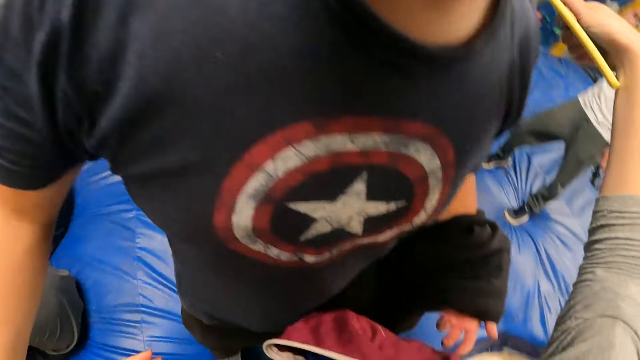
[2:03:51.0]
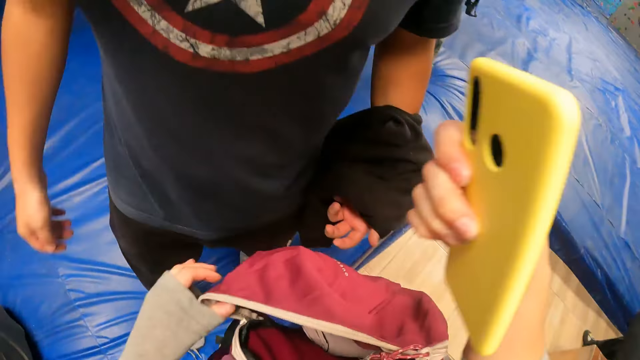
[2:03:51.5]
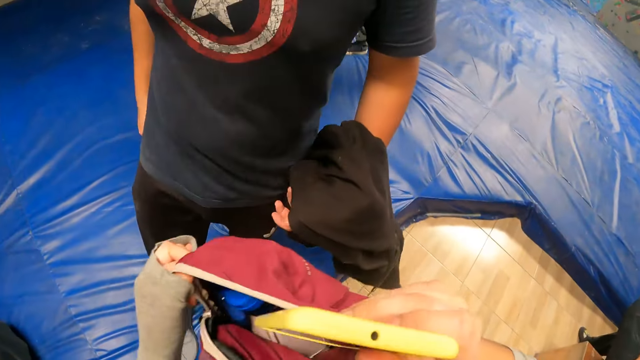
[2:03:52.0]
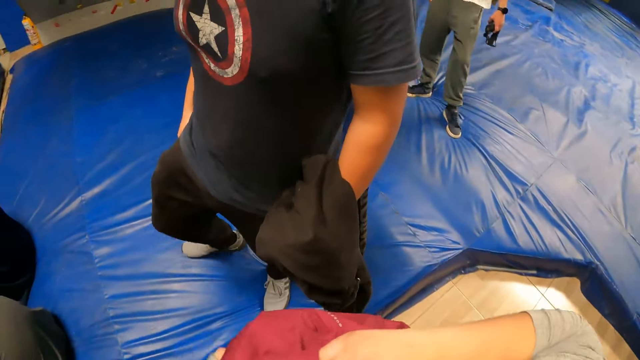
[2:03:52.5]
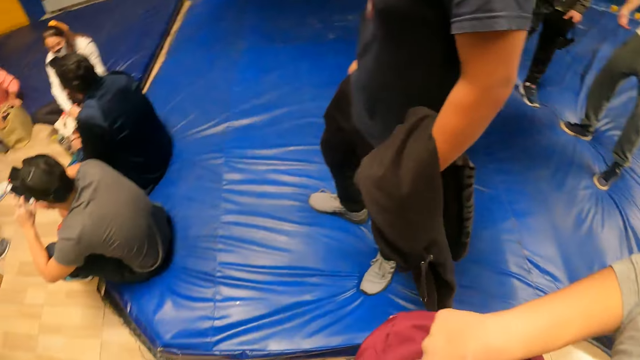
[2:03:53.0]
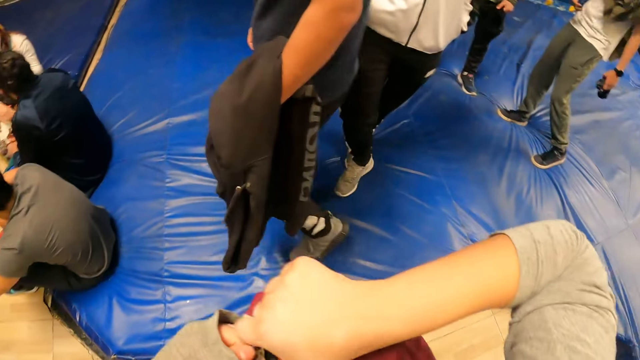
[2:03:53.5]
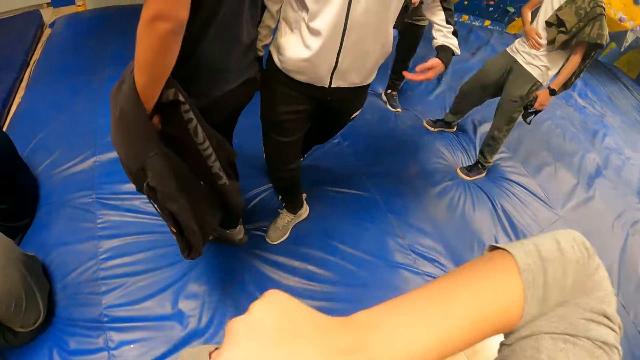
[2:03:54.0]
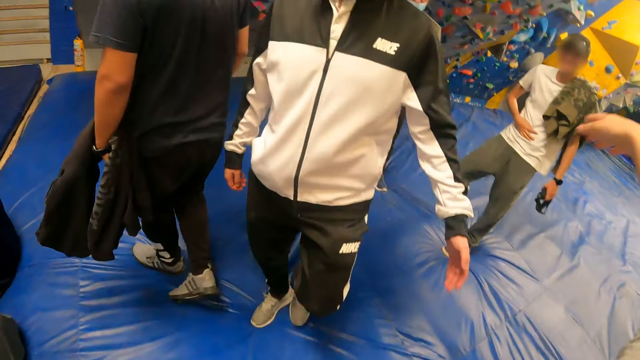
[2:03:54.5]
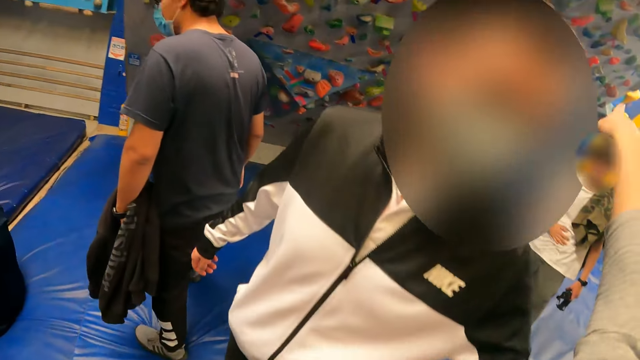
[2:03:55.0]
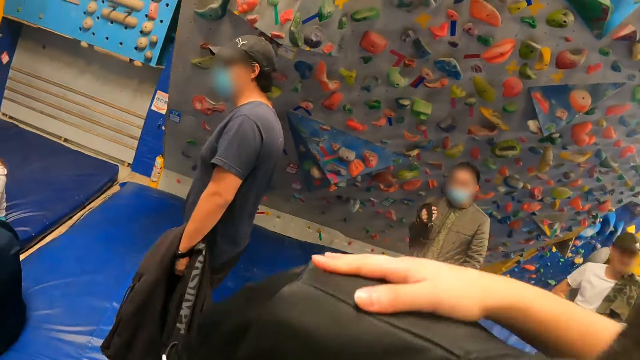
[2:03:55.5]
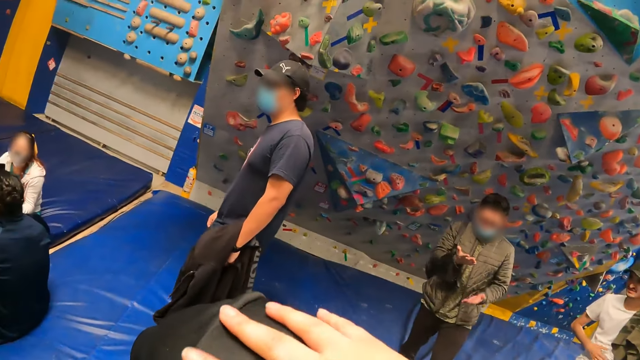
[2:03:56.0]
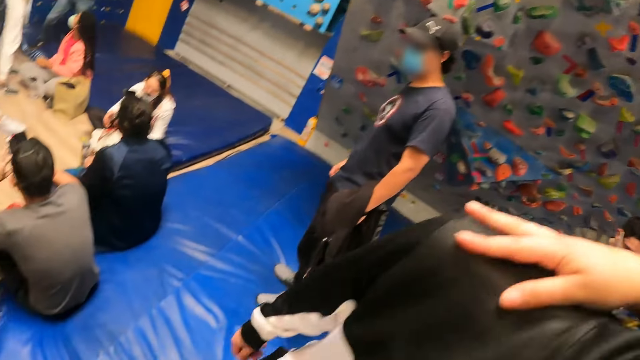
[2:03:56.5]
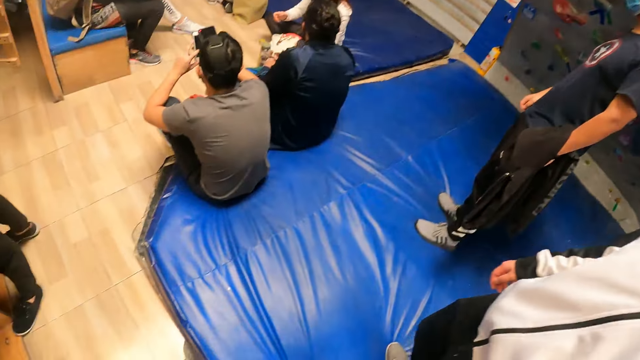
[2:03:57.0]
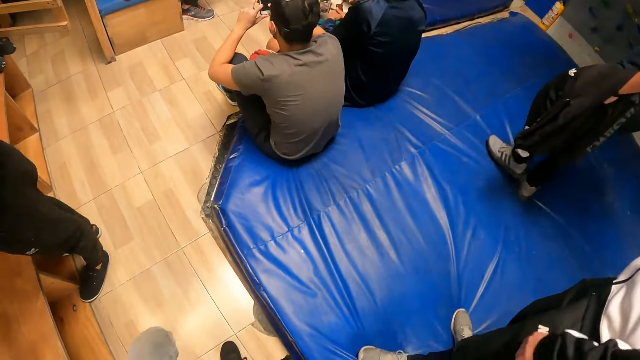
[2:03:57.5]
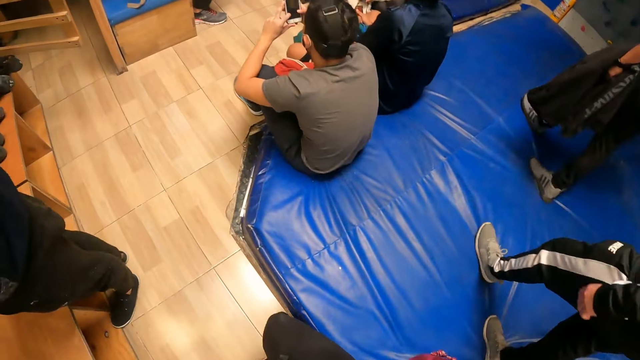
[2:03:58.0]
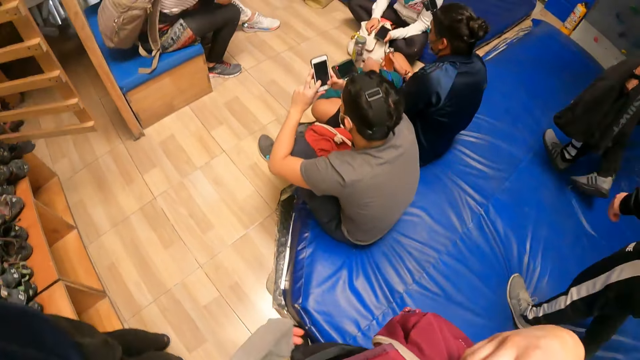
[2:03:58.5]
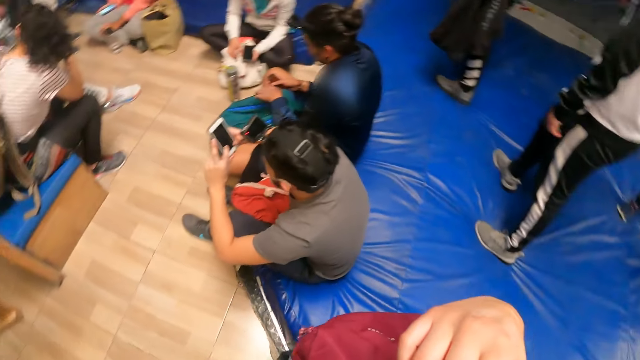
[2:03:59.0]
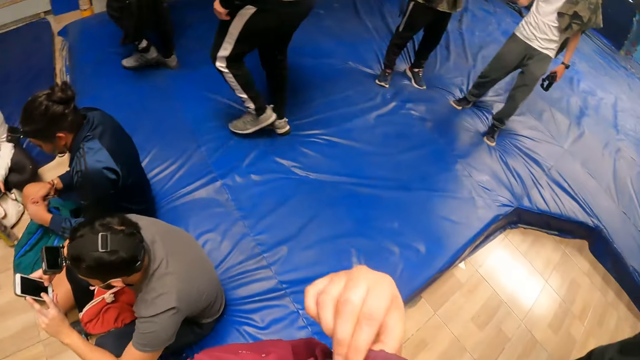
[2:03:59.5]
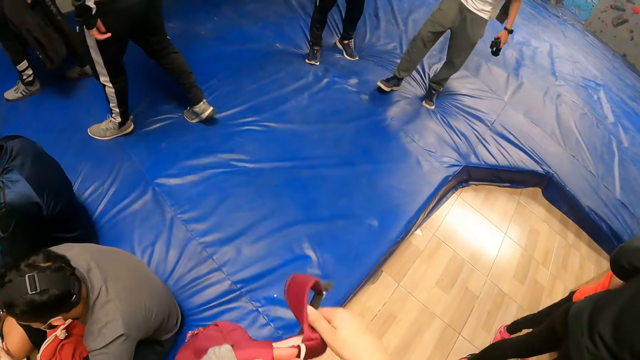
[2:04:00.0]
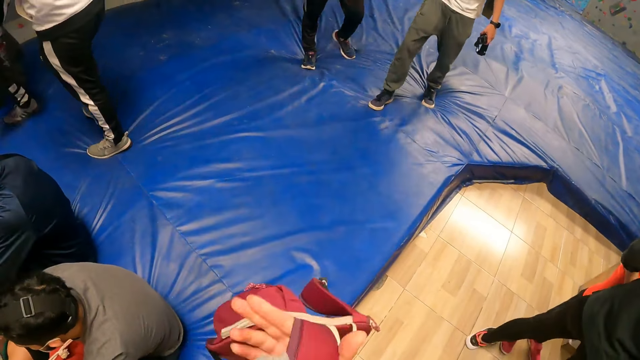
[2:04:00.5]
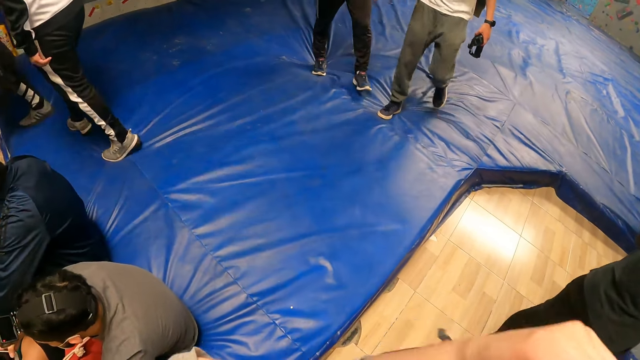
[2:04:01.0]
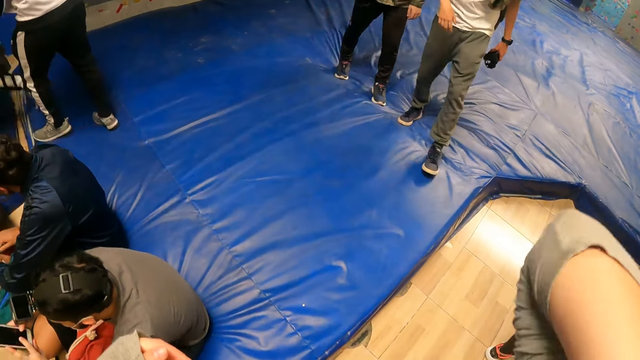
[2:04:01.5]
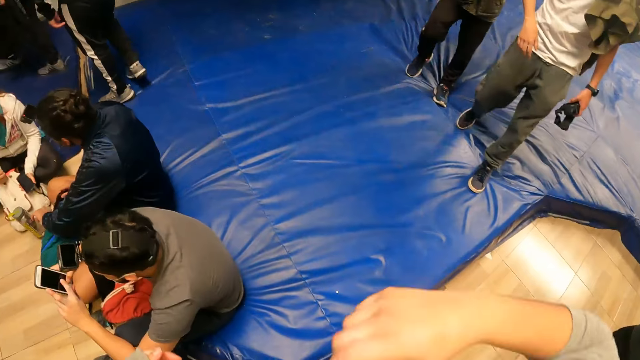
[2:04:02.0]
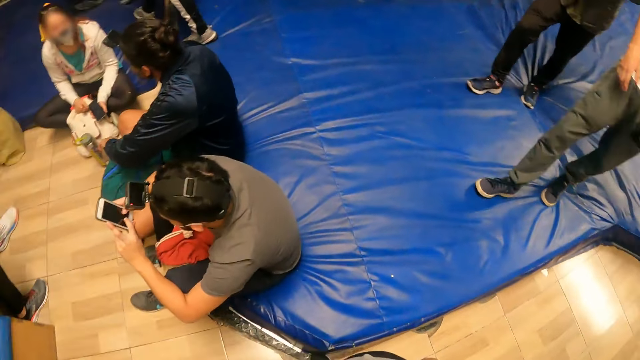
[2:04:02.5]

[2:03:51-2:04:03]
The camera wearer holds the bag with her left hand. She puts the phone in the bag with her right hand. She zips the bag with her hands. She hugs a man with her right hand. She walks towards the climbing wall room. She pulls off the handle of the bag with her right hand. She holds the bag. She wears the bag on her arm with her right hand.

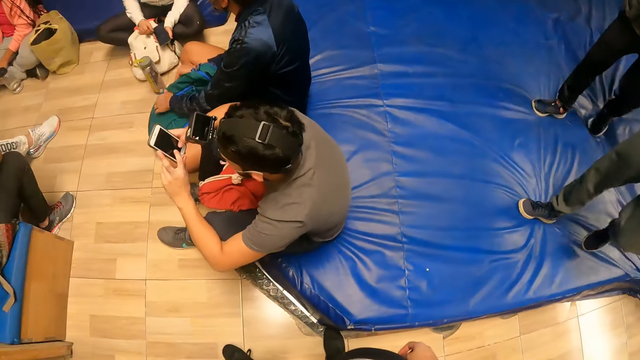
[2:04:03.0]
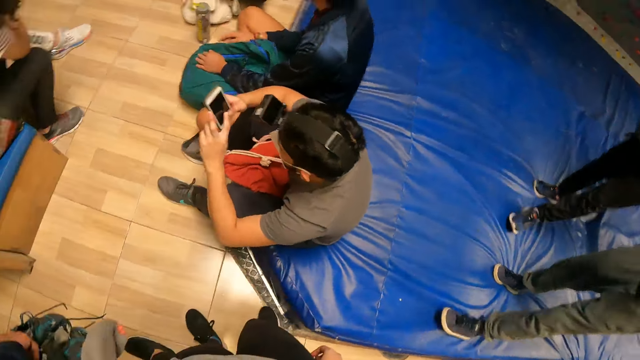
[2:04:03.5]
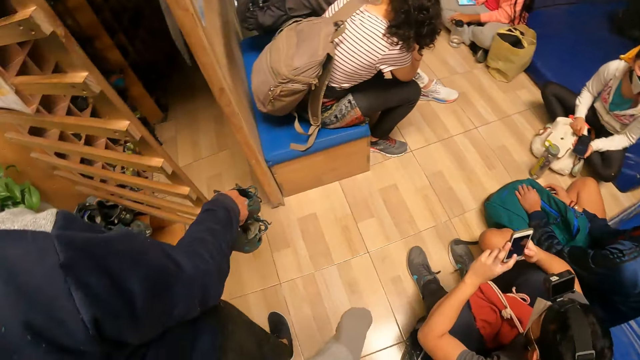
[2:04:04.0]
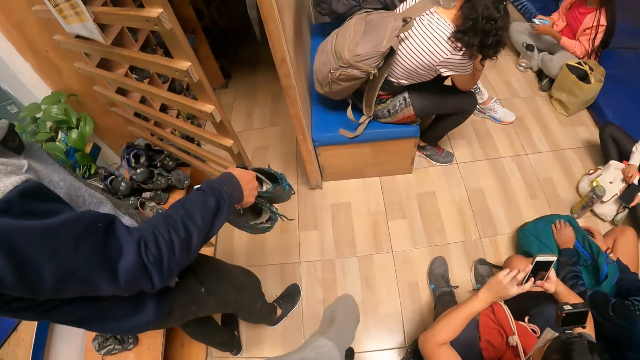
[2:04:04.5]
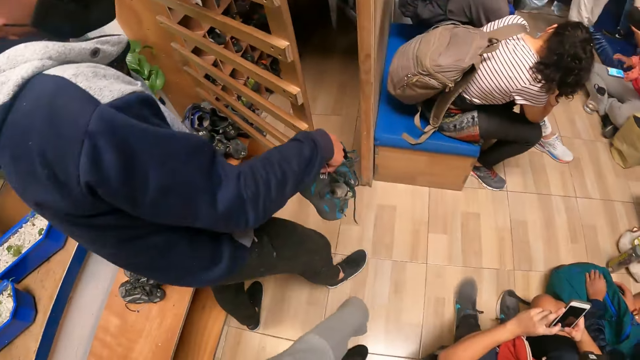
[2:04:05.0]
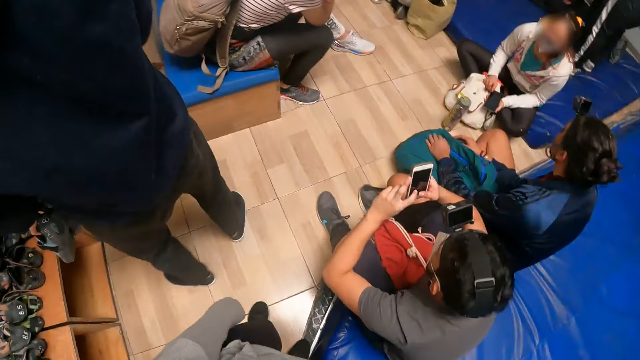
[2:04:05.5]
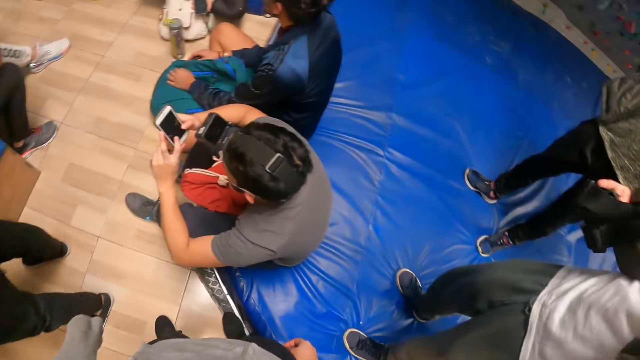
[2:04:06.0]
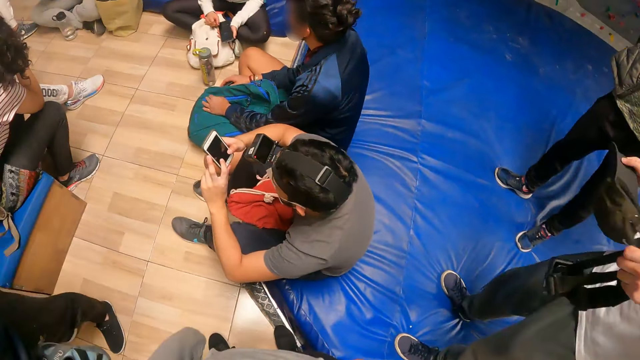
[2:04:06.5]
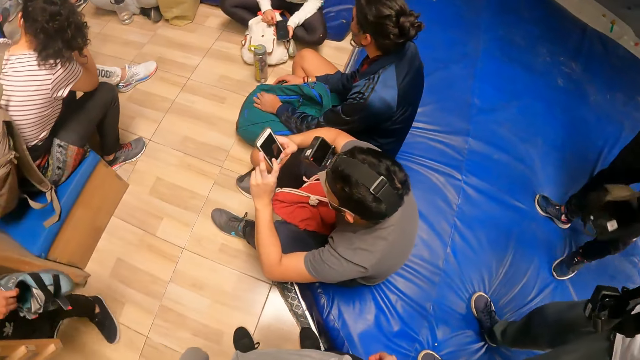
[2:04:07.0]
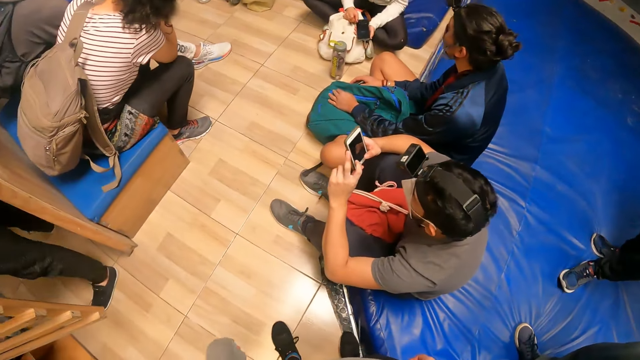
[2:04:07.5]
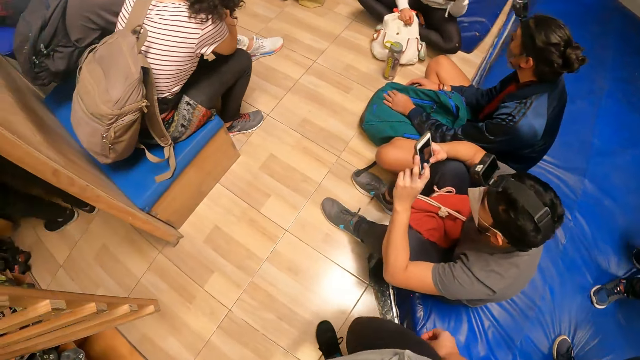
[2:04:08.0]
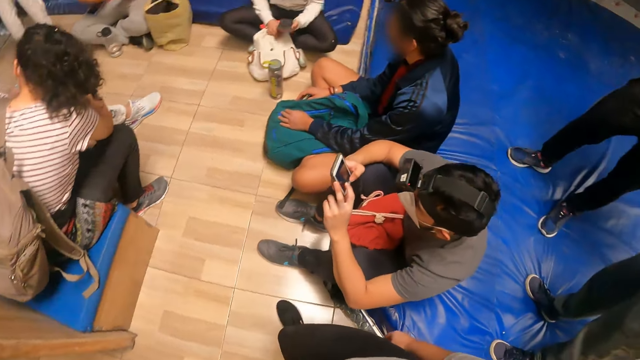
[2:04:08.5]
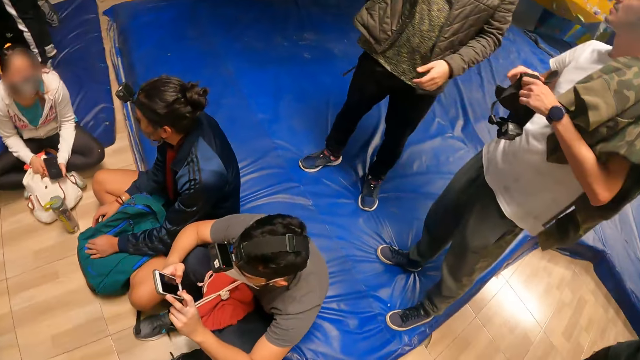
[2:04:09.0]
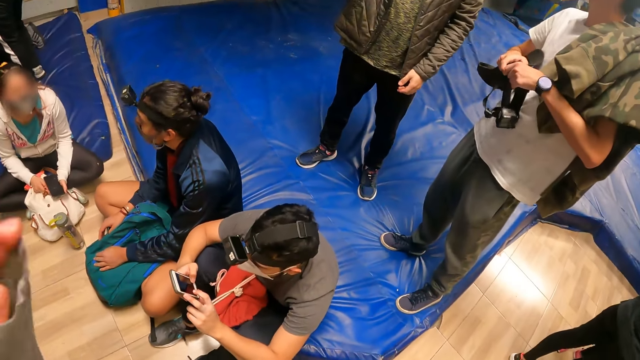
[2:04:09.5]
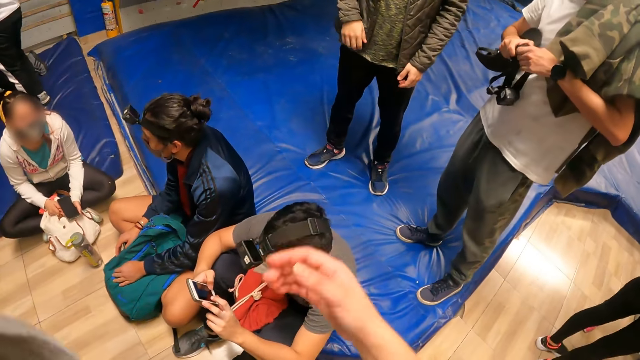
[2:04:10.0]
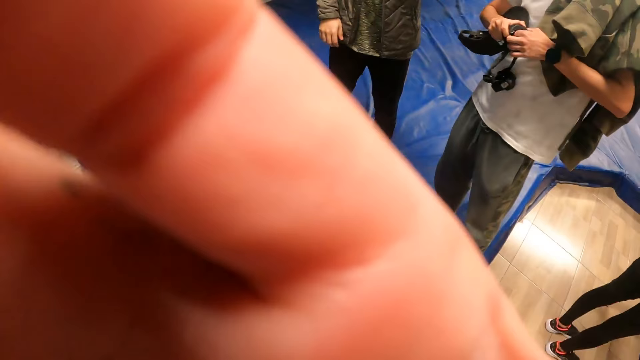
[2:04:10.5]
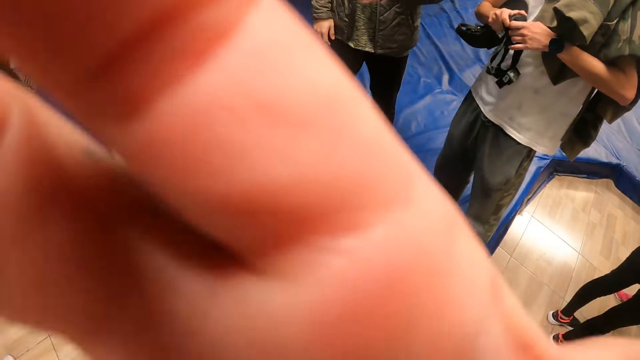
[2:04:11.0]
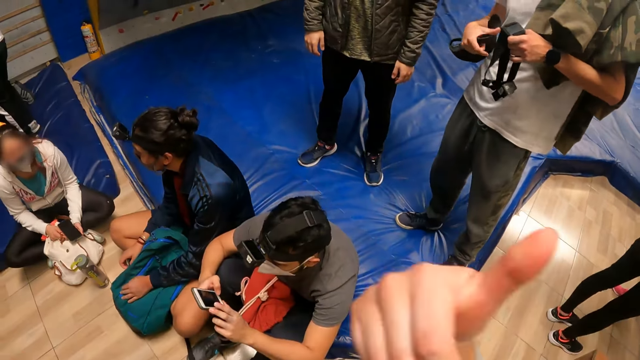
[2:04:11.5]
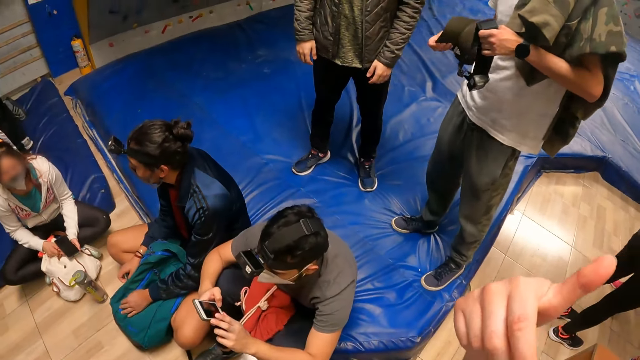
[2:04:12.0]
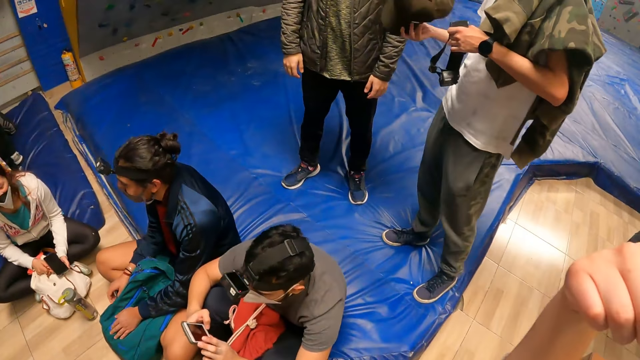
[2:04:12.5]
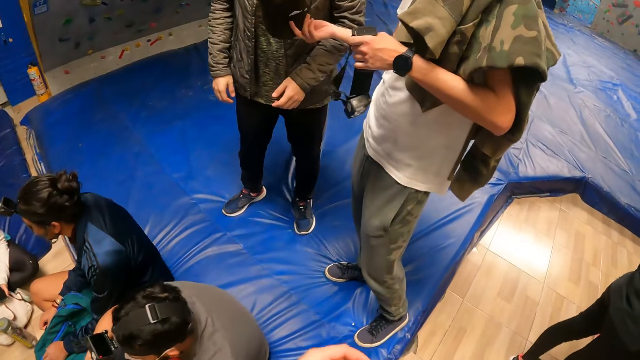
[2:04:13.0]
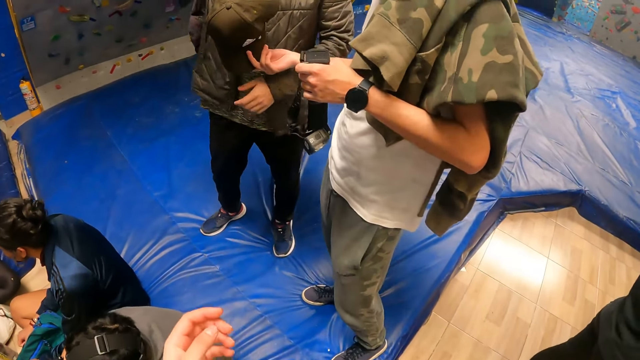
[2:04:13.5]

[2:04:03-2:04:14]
The camera wearer looks around the climbing wall. She adjusts the camera. She touches her face with her right hand.
